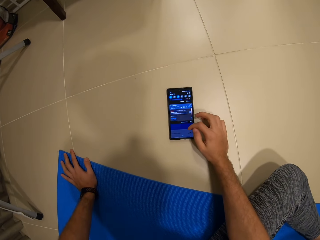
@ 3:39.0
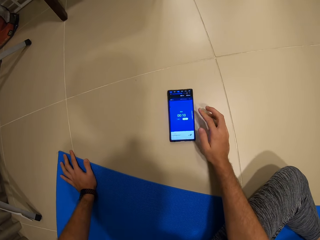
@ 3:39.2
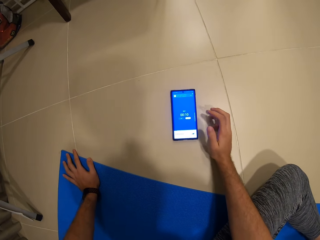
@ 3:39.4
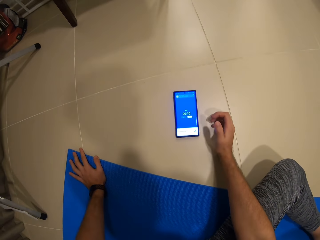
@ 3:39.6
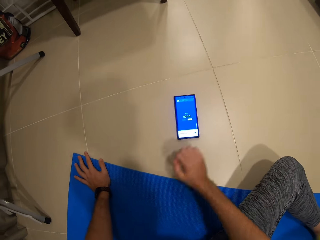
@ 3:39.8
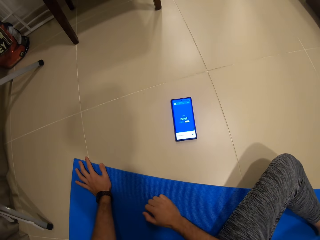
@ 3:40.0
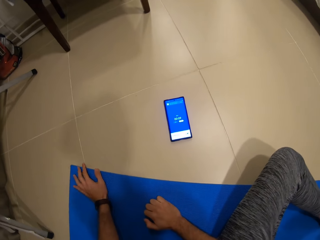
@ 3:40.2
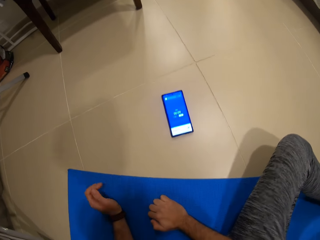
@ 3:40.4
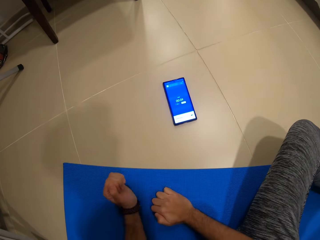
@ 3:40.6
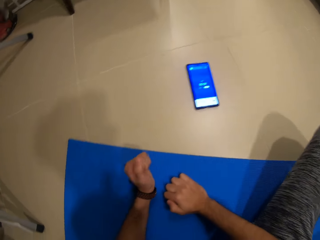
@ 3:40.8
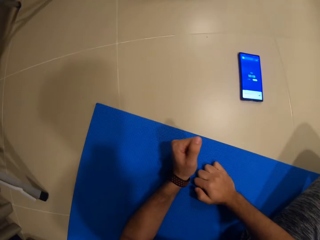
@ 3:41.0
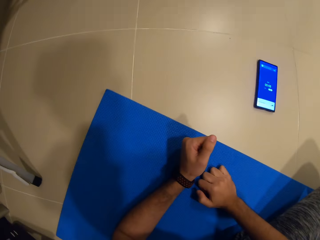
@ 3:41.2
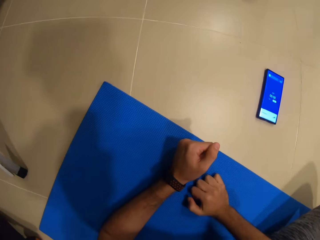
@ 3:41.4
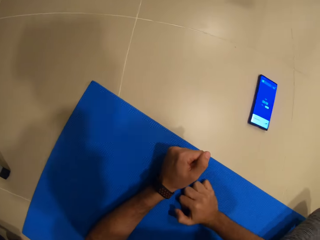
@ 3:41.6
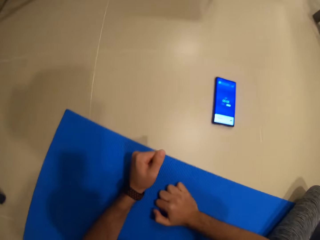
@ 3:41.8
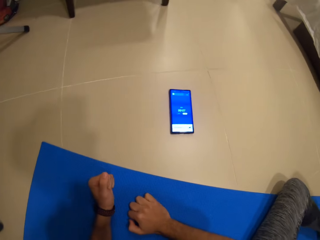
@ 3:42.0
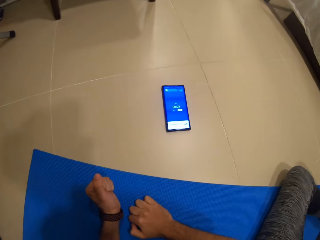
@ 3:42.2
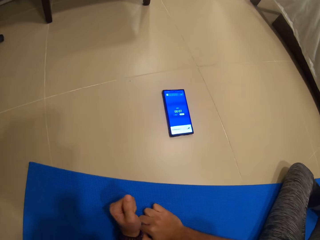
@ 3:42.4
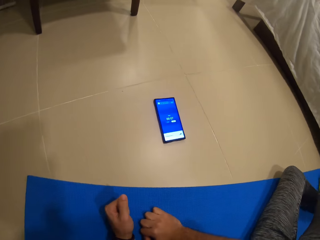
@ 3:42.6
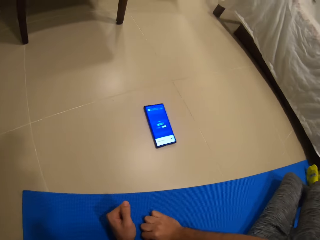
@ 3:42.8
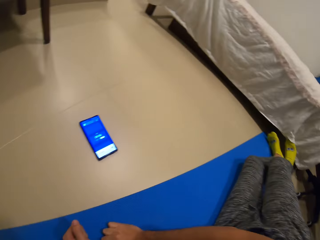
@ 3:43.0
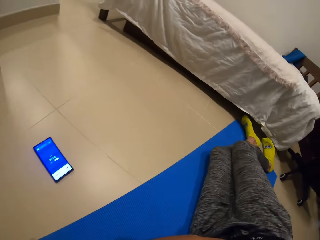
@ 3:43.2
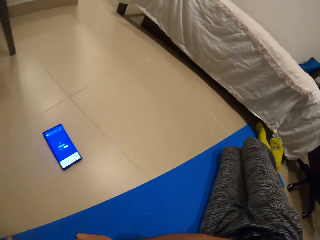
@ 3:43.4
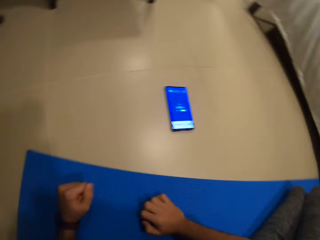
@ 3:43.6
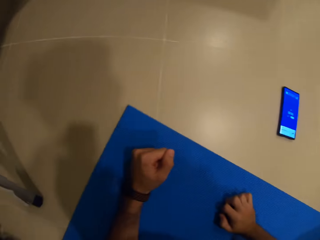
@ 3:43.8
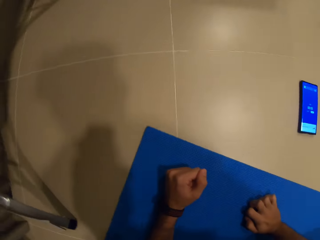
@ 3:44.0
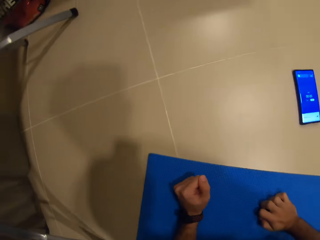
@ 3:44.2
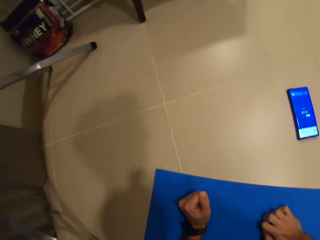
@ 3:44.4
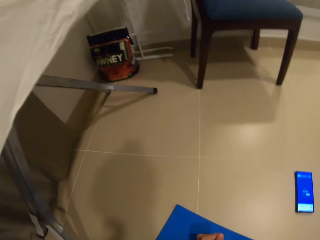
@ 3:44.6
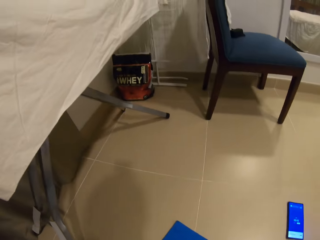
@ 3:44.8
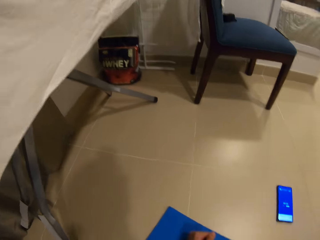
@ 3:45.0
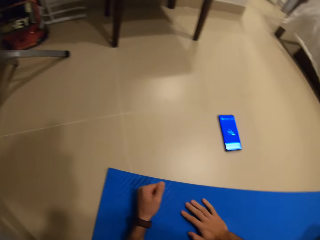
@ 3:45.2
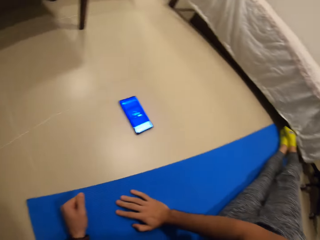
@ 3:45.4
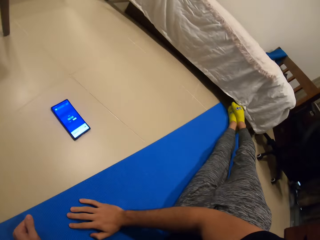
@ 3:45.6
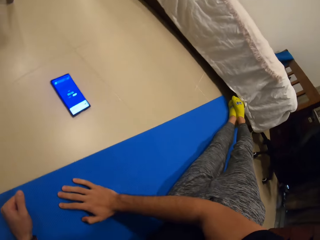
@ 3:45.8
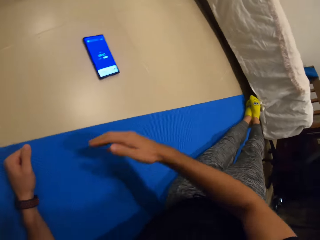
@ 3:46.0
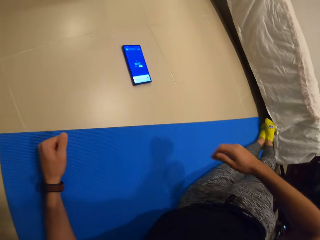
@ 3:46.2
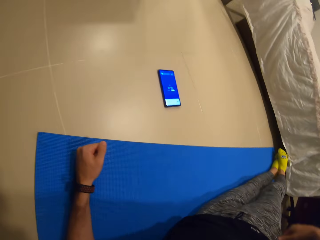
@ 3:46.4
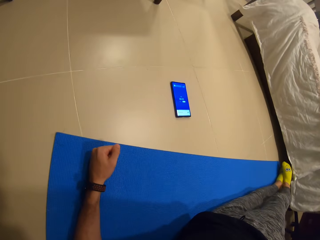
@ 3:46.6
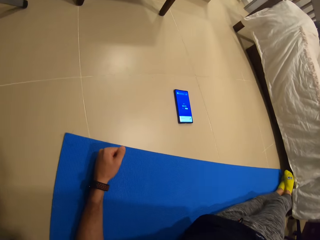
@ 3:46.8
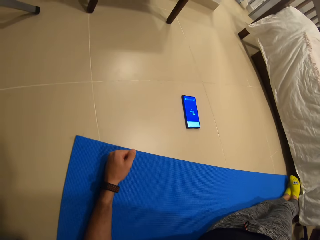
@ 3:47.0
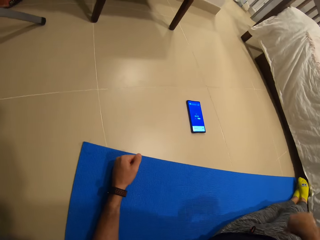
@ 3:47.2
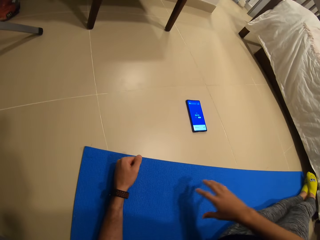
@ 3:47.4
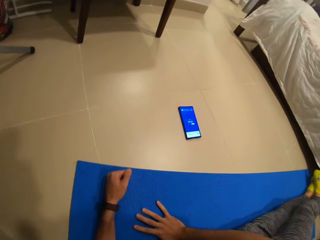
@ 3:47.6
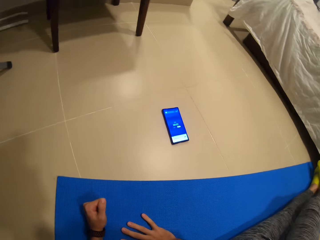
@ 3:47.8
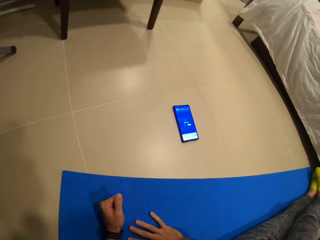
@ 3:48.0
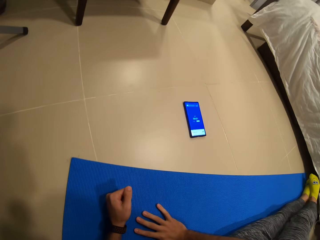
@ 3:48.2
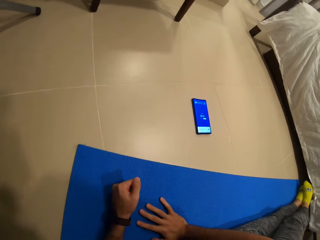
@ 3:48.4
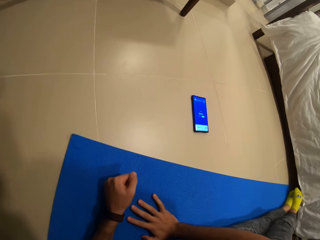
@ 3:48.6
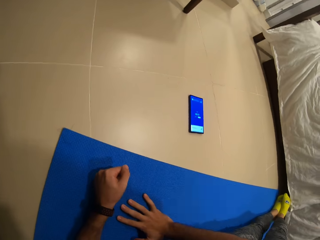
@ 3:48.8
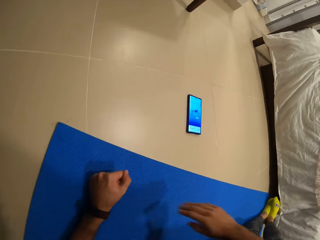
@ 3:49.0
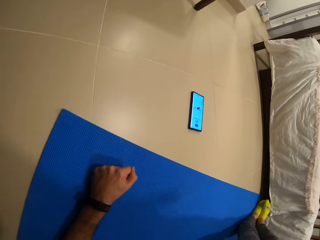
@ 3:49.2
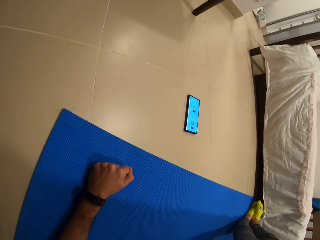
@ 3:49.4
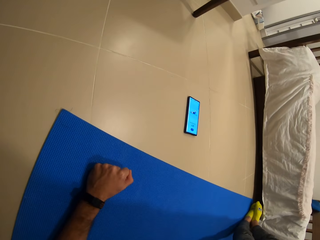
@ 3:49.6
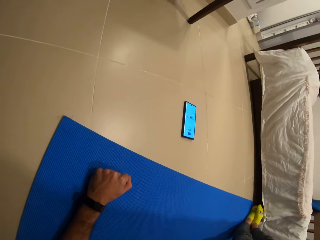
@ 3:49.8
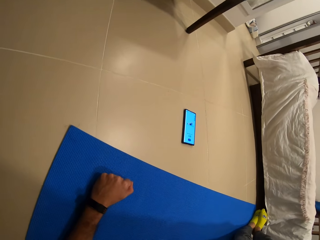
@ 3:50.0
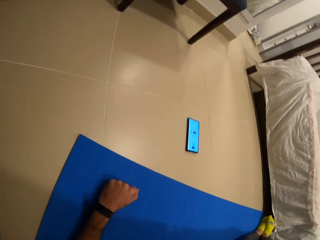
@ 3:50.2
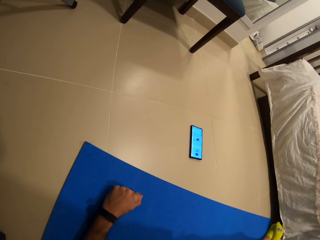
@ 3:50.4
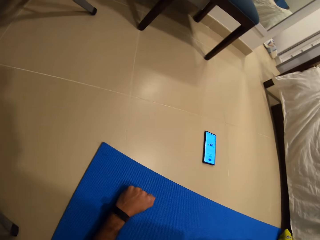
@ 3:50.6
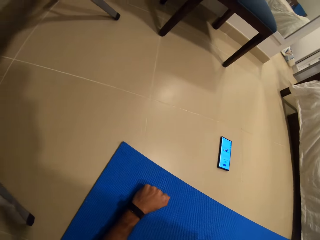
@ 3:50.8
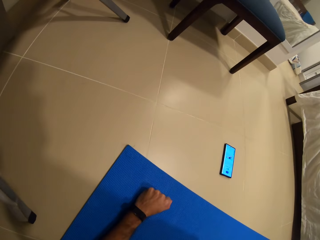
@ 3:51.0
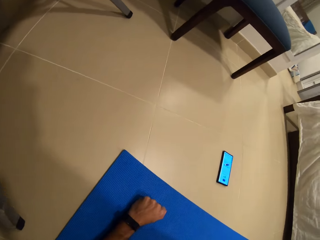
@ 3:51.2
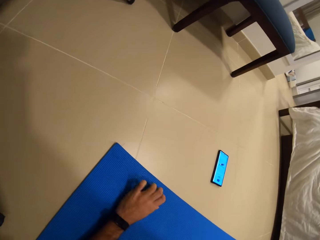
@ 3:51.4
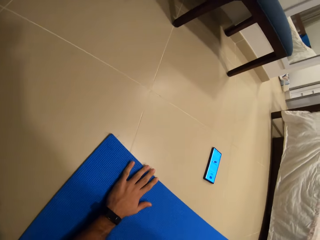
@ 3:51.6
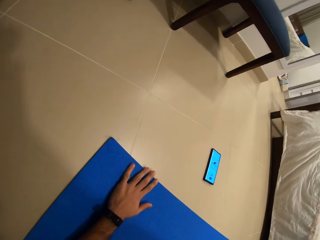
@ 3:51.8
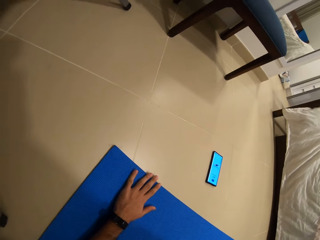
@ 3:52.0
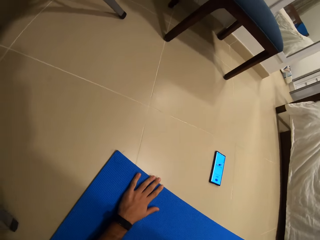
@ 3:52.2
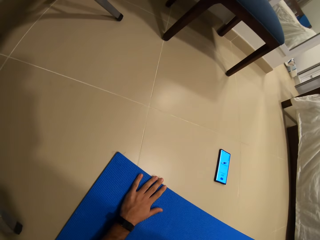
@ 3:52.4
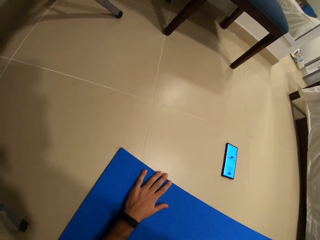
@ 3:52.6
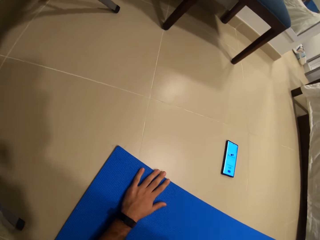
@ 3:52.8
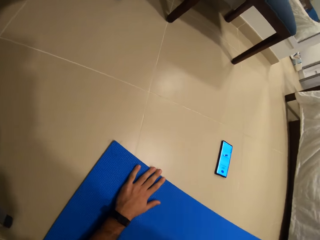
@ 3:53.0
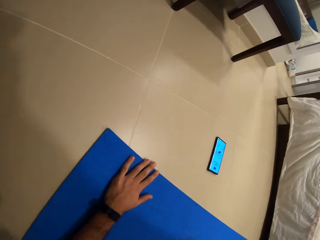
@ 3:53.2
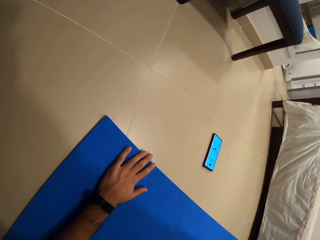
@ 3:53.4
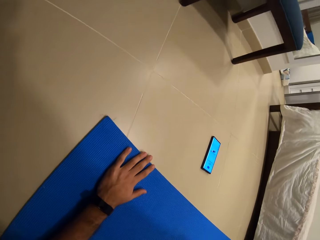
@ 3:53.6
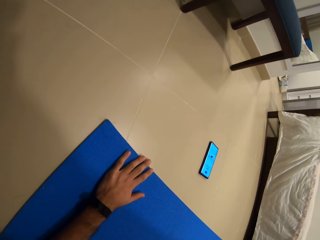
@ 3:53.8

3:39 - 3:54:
The camera wearer holds the mat with both hands. He lays on his left side on the exercise mat. He lifts his hand off the mat. He holds the mat. He lifts his hand off the mat. He supports his hand on the mat. He does side plank on the exercise mat.

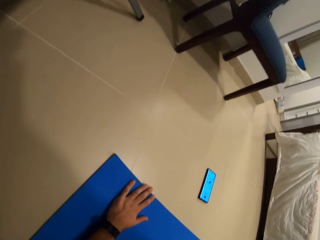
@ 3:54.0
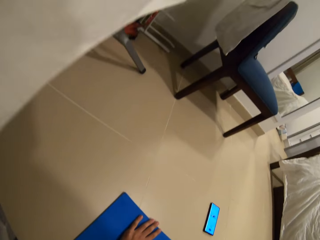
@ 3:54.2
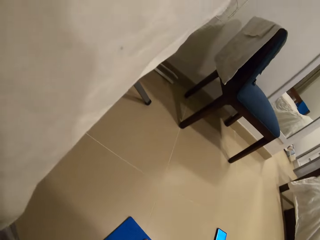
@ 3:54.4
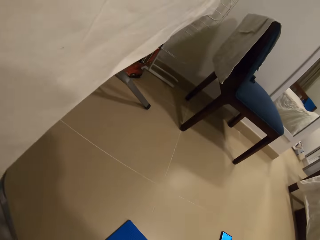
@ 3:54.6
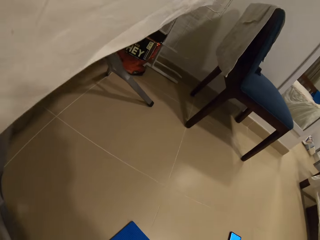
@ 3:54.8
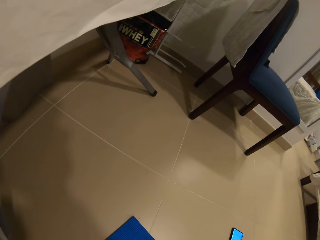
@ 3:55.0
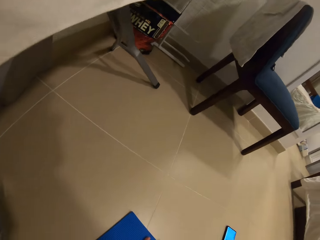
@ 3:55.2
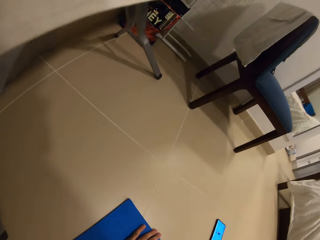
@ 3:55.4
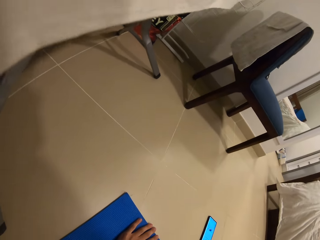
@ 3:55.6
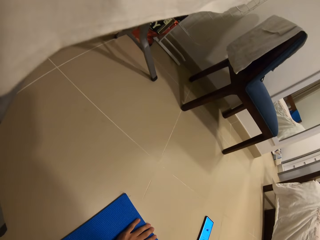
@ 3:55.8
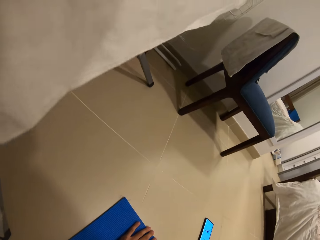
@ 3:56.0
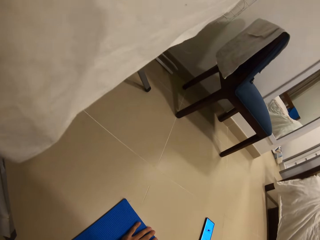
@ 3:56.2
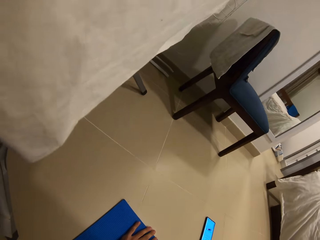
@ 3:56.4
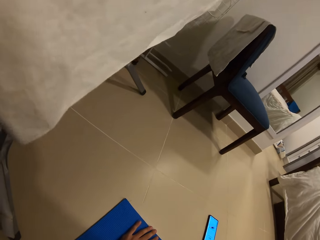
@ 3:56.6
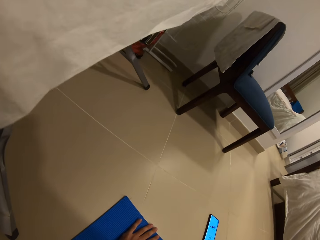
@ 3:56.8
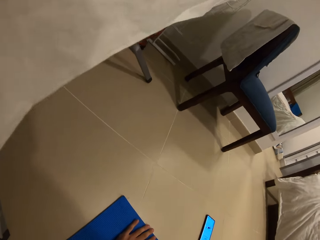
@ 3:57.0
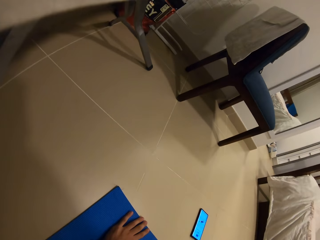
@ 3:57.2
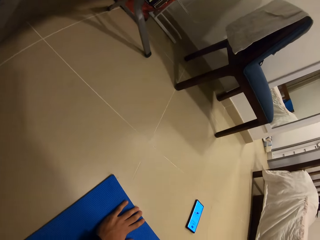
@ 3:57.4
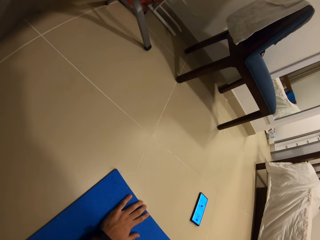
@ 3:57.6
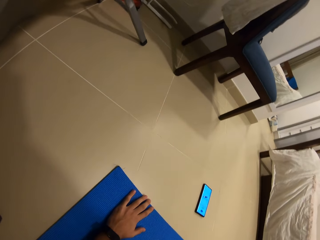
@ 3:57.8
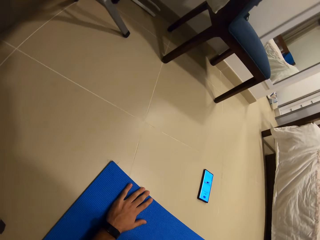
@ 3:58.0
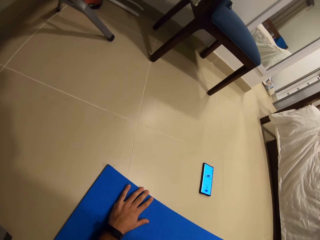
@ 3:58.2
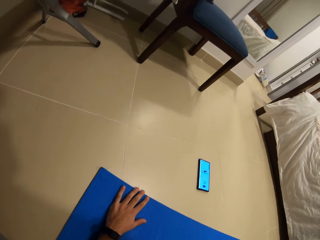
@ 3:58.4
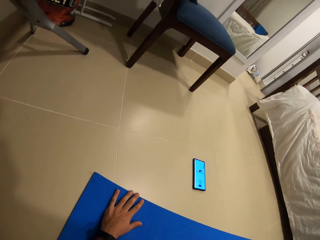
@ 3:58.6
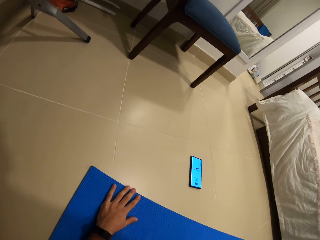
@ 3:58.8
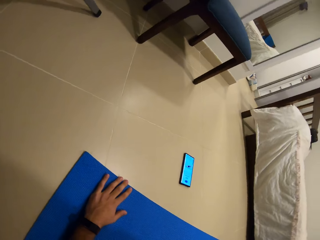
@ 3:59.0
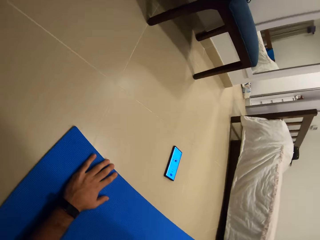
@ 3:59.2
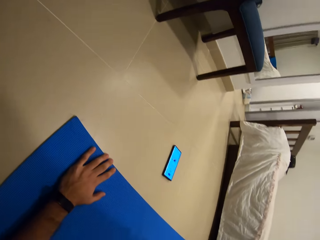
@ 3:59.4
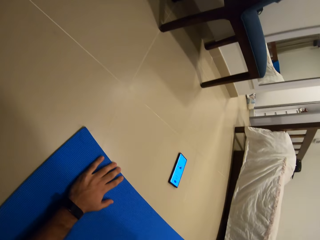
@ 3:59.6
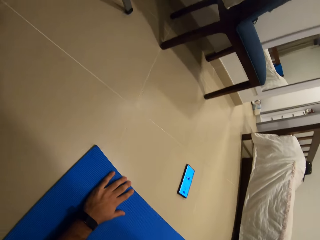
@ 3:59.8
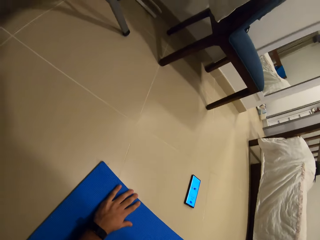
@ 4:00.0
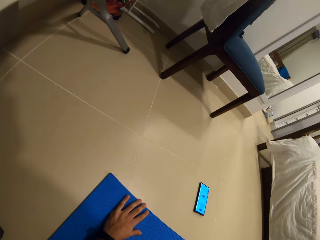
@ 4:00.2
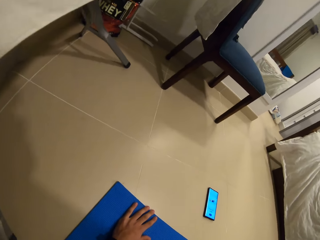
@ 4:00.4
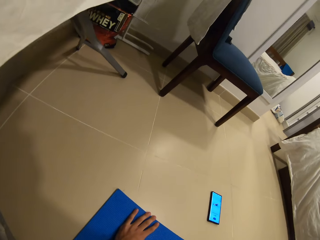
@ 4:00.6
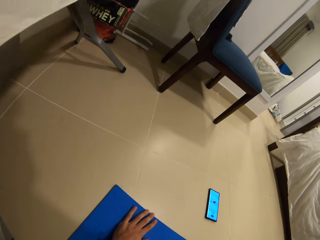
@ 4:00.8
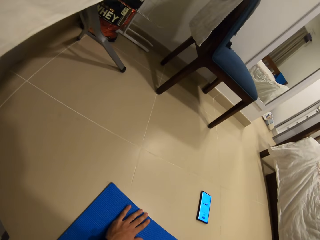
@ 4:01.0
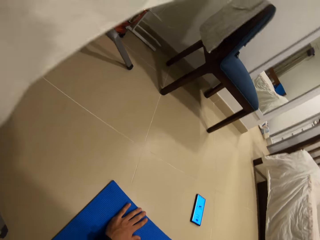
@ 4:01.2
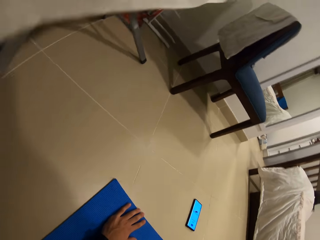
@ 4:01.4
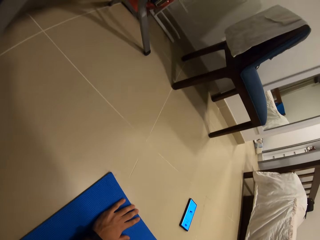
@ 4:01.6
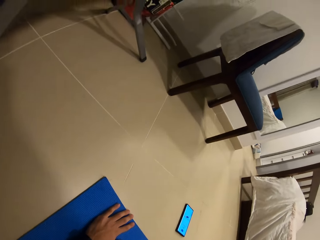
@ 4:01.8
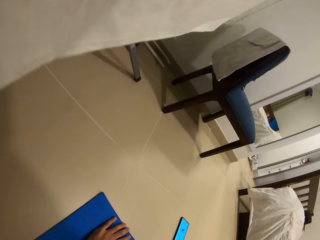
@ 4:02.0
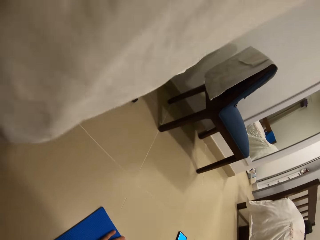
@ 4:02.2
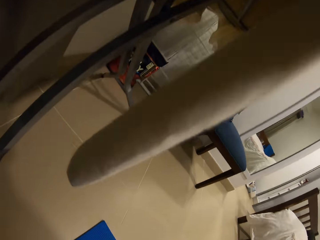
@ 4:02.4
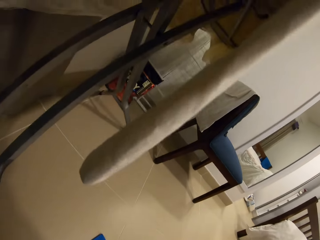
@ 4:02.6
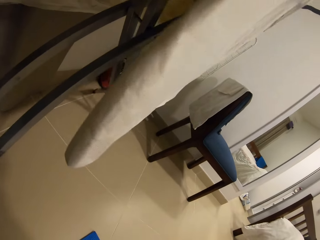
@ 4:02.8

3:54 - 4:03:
The camera wearer looks around the room.
